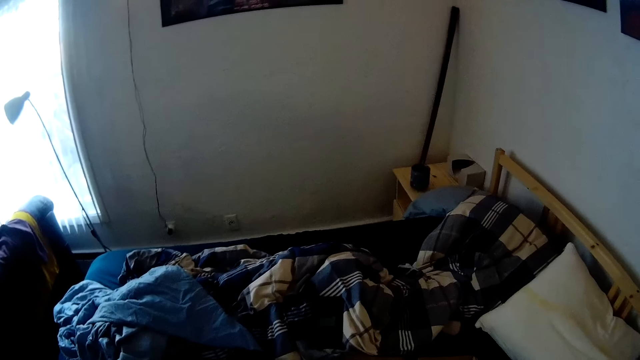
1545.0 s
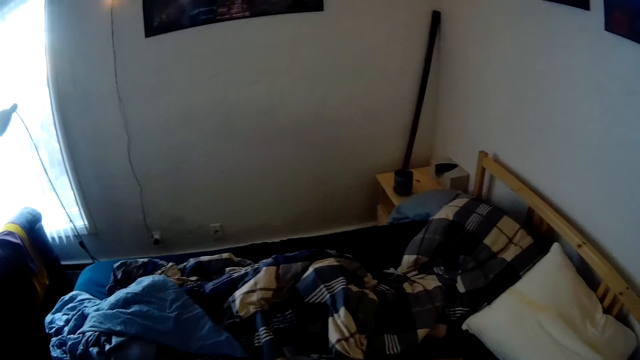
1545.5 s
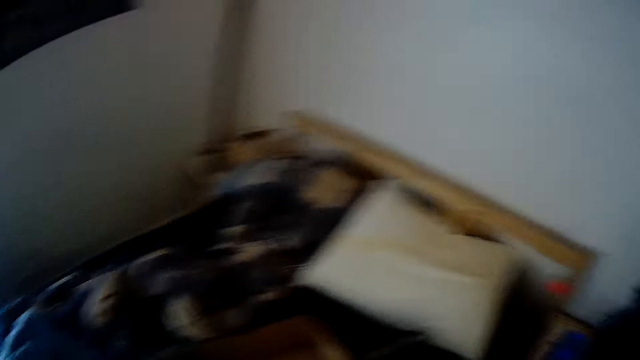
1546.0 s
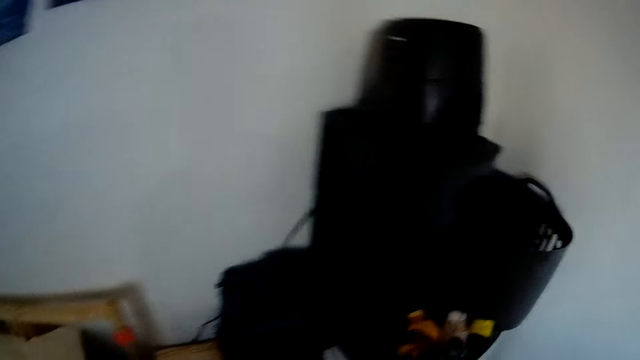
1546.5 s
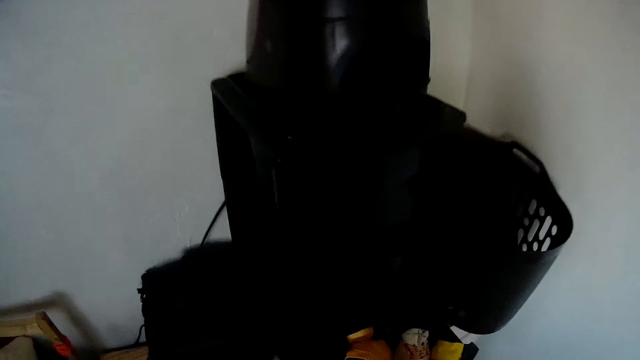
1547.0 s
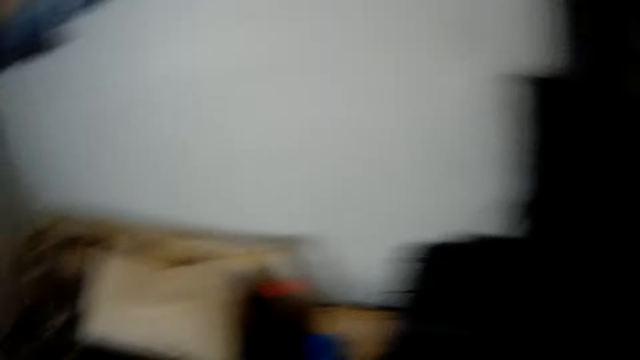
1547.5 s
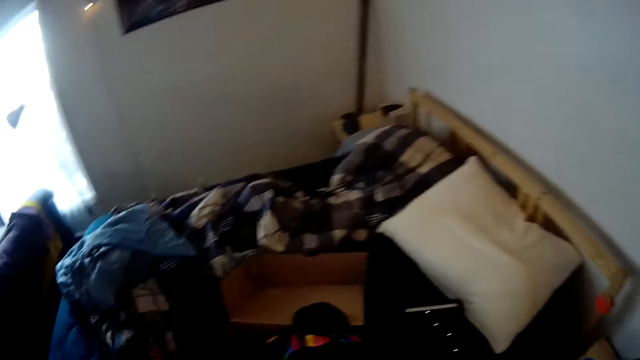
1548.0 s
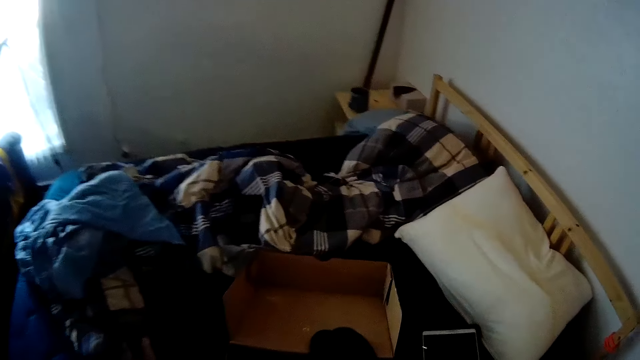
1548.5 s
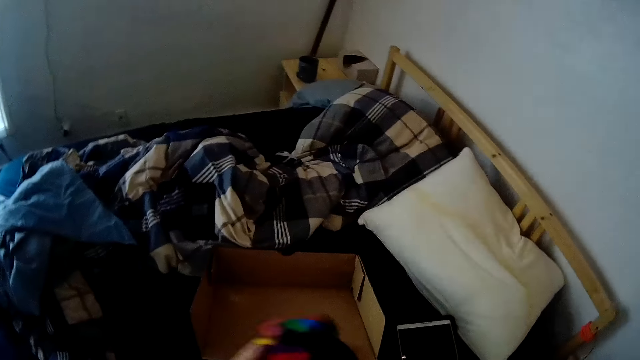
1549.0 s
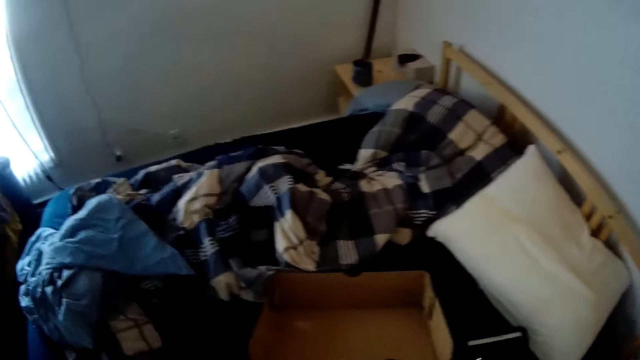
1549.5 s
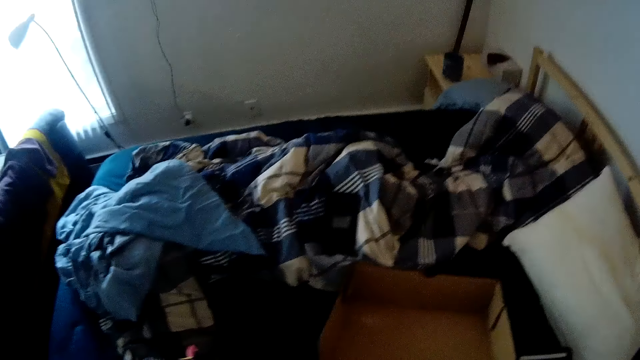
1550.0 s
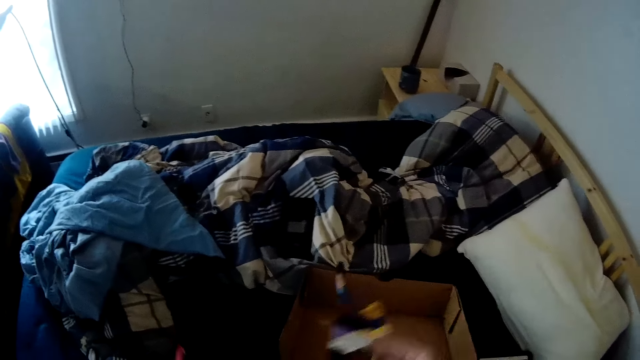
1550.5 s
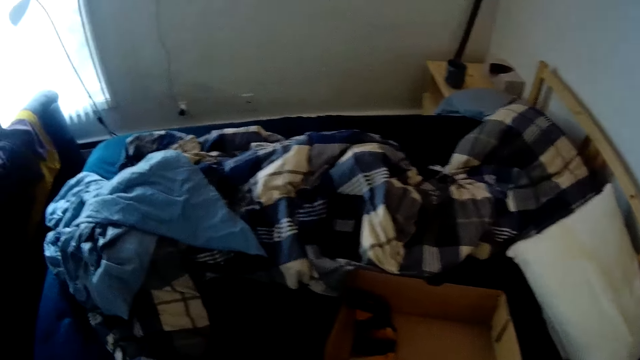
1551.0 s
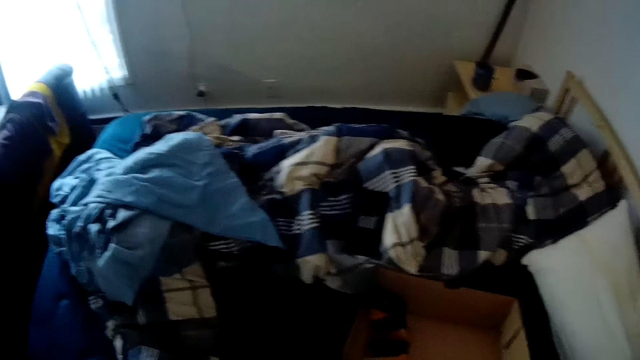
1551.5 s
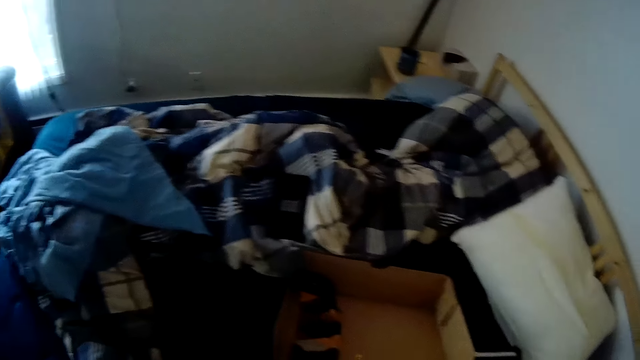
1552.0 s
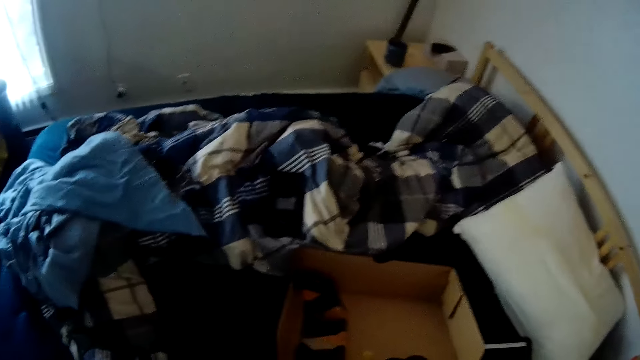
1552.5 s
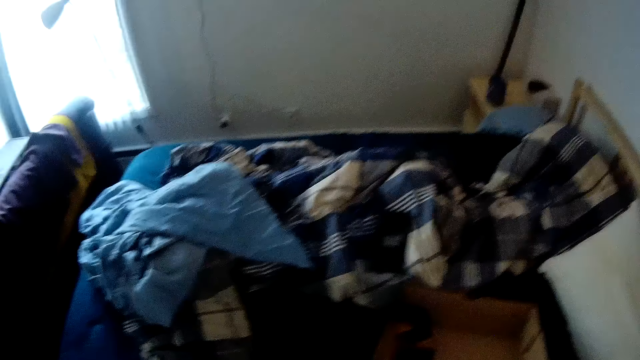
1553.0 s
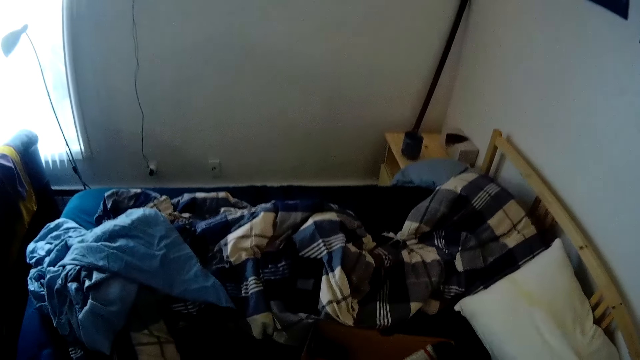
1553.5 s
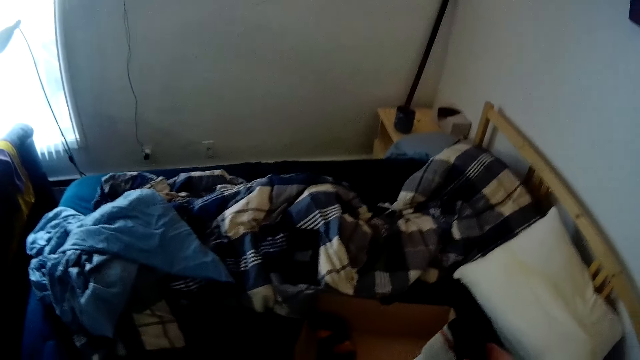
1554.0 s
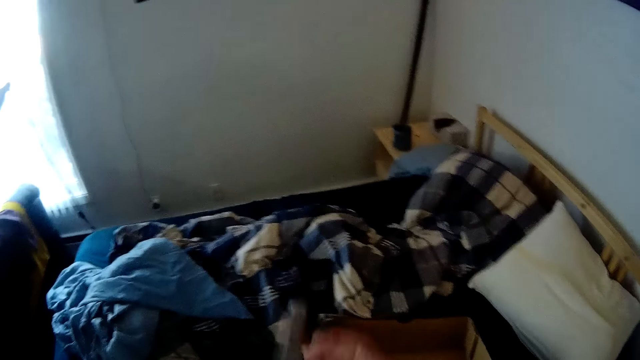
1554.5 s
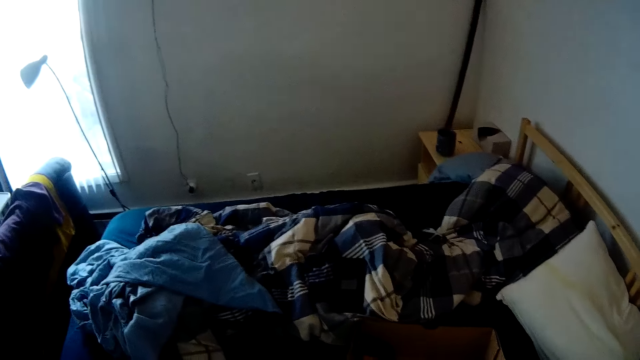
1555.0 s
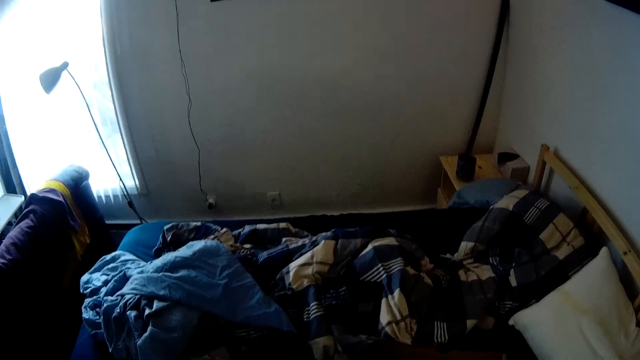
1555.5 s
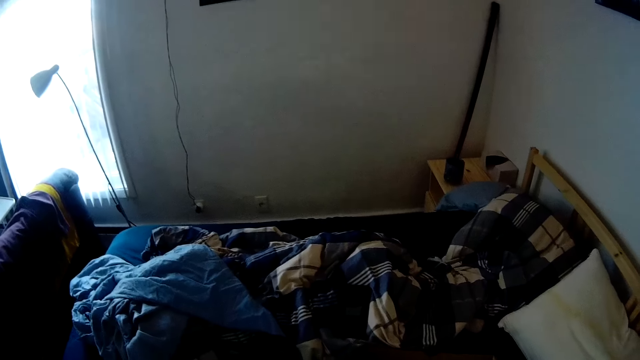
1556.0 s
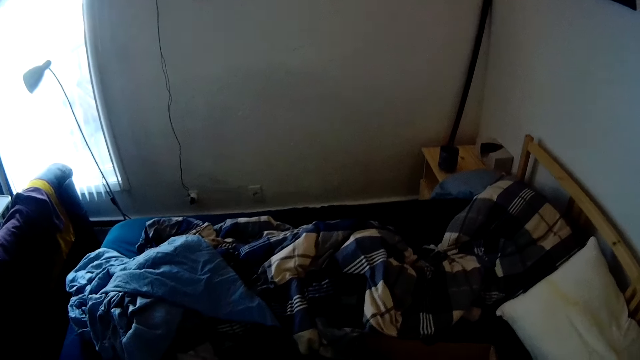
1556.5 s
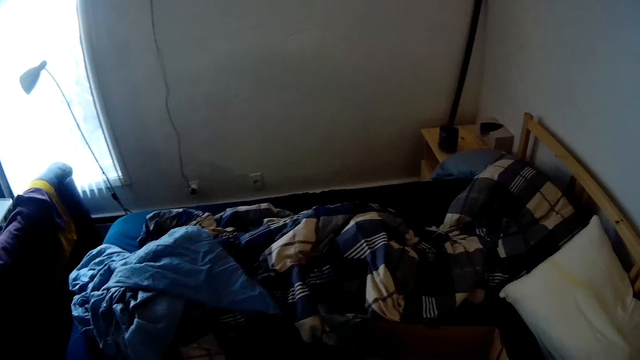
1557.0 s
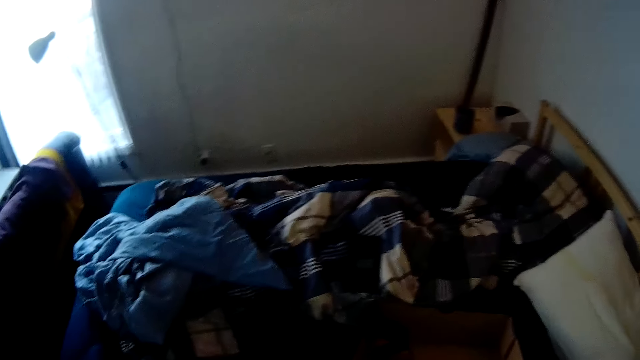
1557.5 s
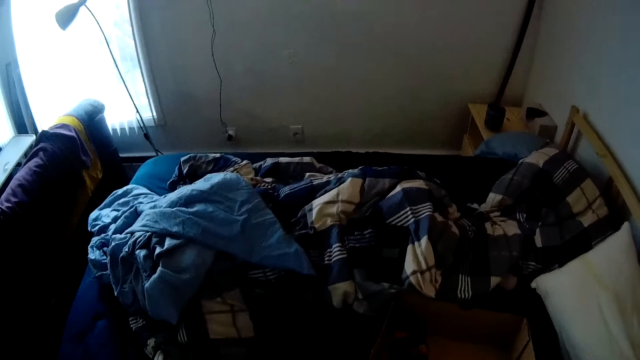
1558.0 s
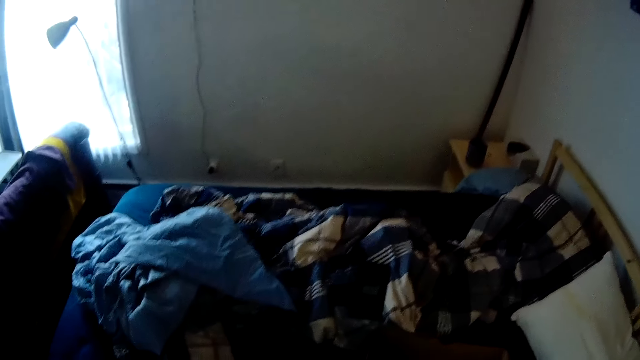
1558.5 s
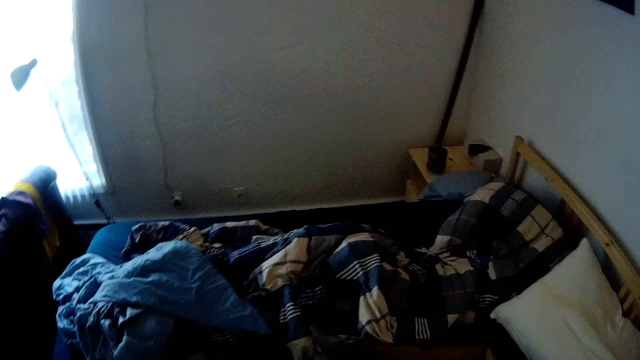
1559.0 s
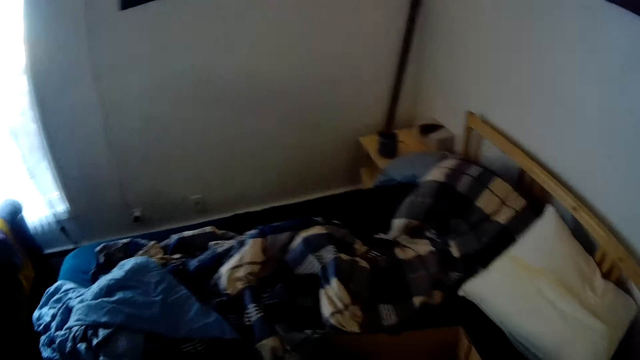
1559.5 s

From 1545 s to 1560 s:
The camera wearer drops the piece of cloth or sock into the carton box on the bed with his right hand. He throws another sock in the carton box.

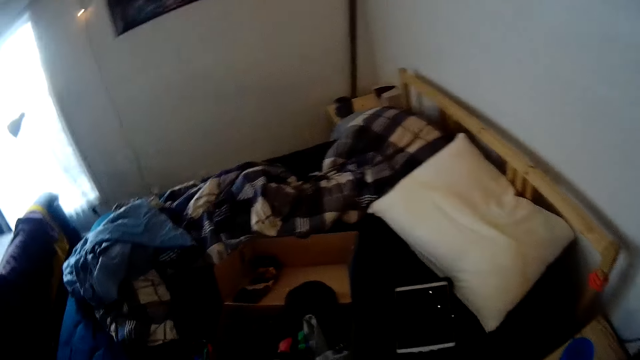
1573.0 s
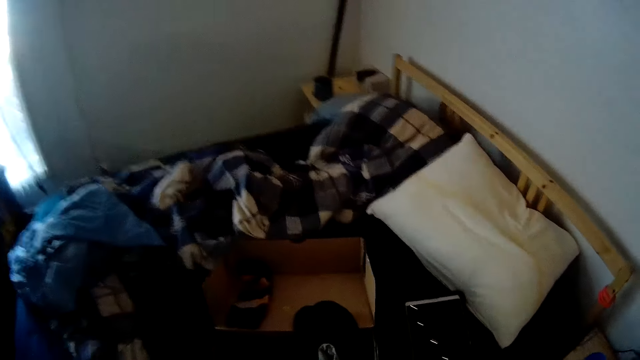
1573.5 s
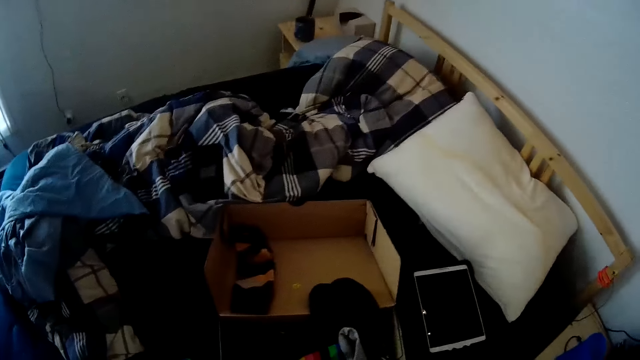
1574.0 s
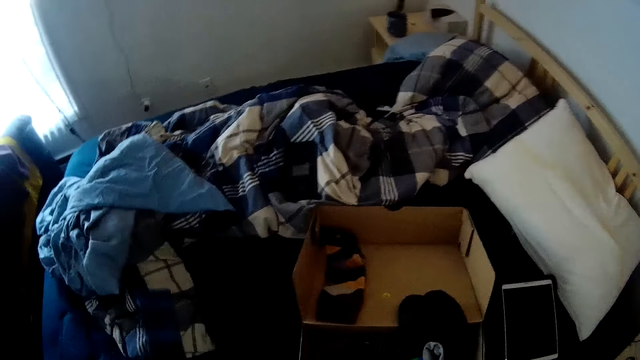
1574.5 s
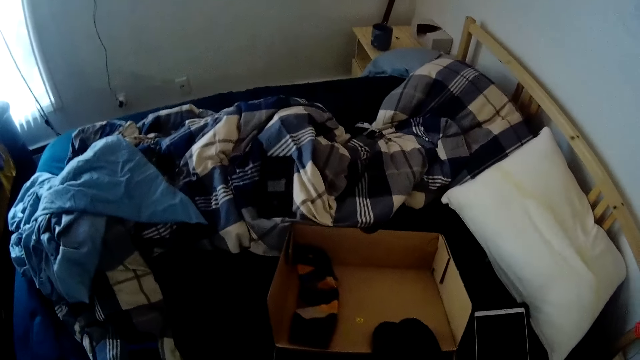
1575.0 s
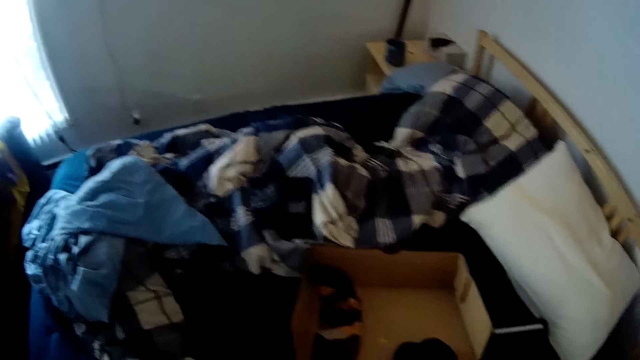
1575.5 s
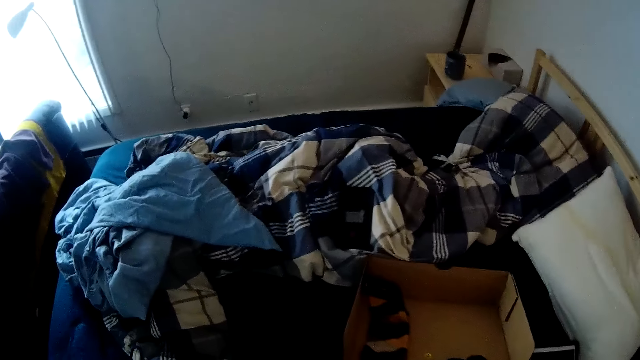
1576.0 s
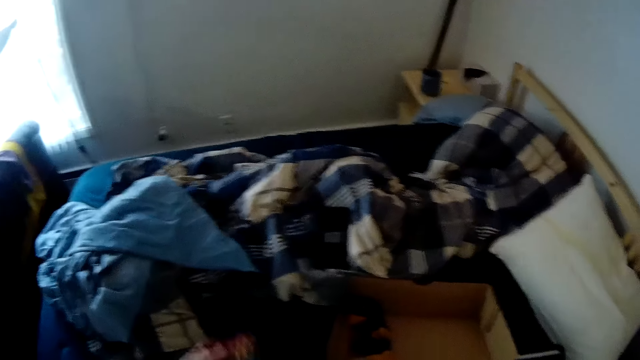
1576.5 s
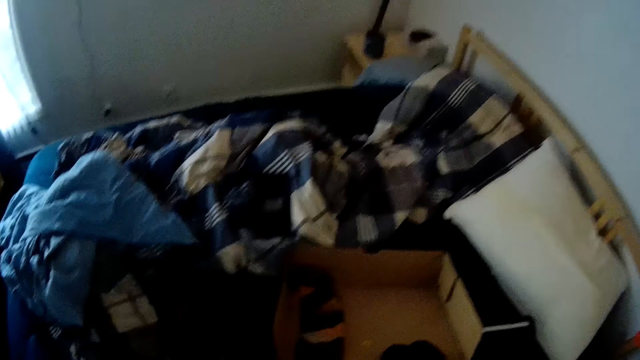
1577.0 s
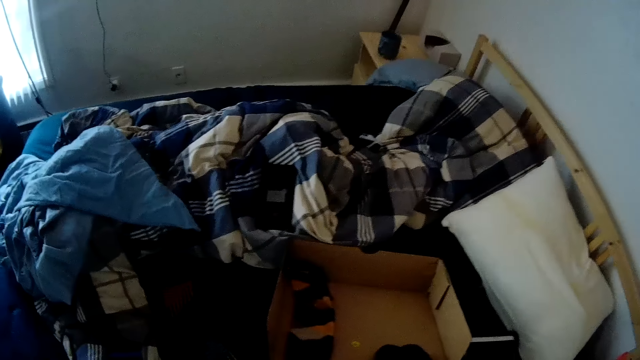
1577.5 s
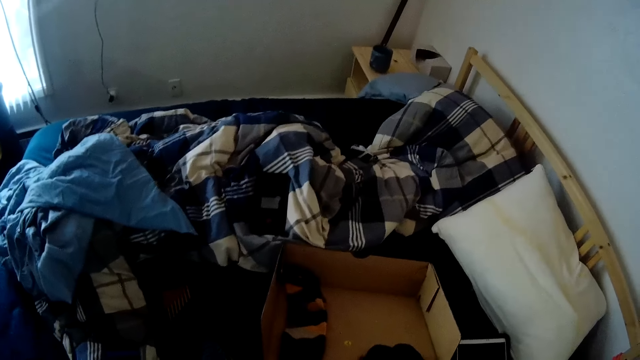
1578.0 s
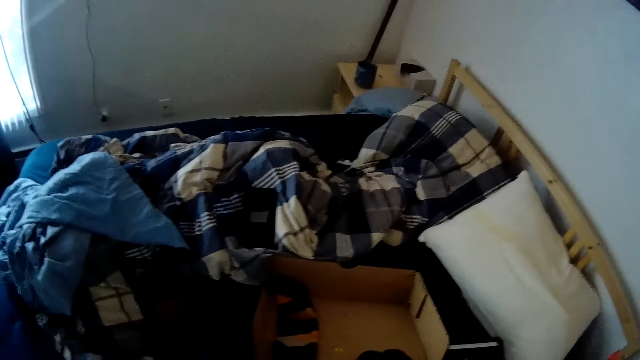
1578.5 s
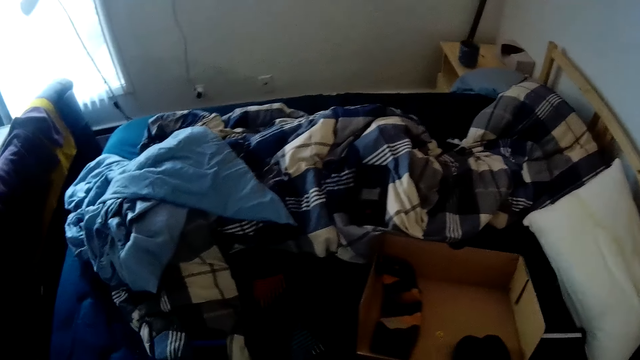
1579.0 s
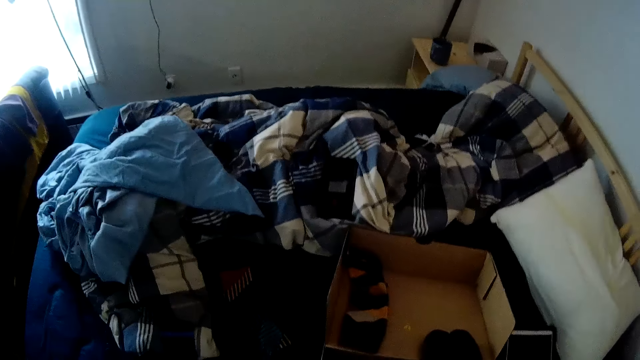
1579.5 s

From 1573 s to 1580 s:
The camera wearer drops a piece of cloth on the bed with his left hand.
